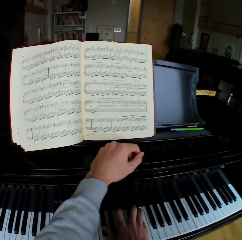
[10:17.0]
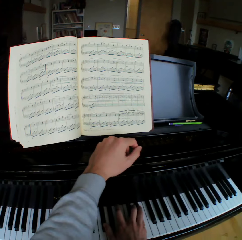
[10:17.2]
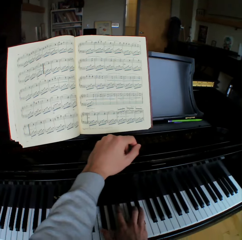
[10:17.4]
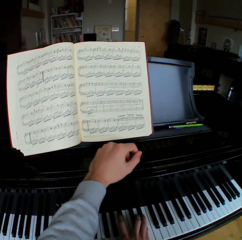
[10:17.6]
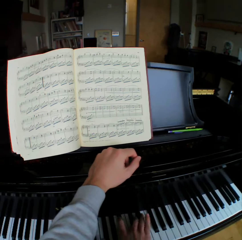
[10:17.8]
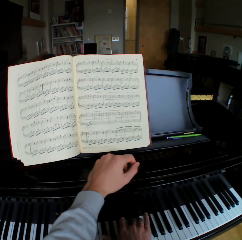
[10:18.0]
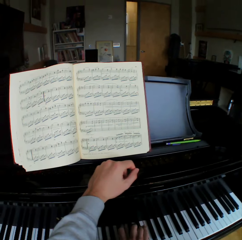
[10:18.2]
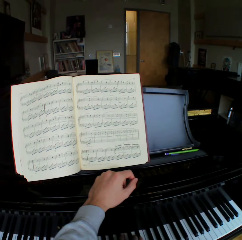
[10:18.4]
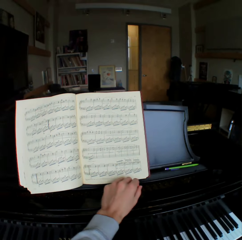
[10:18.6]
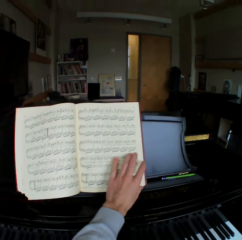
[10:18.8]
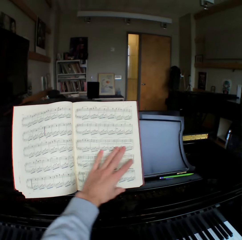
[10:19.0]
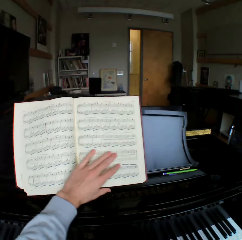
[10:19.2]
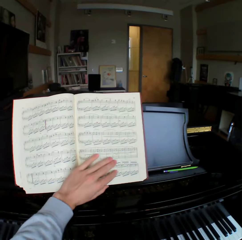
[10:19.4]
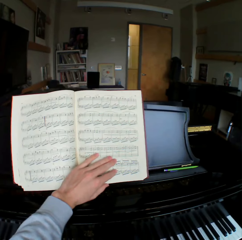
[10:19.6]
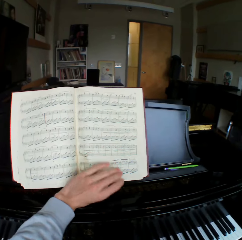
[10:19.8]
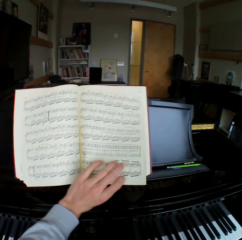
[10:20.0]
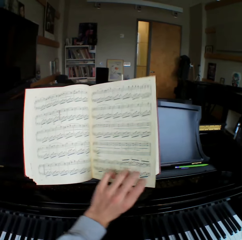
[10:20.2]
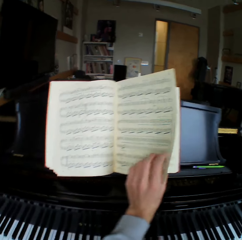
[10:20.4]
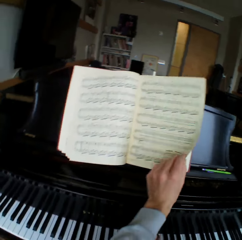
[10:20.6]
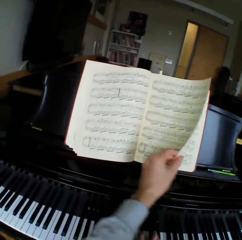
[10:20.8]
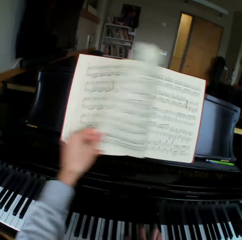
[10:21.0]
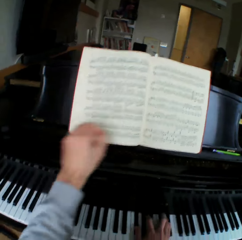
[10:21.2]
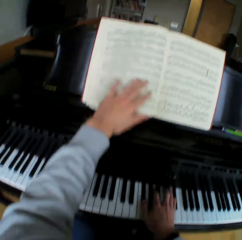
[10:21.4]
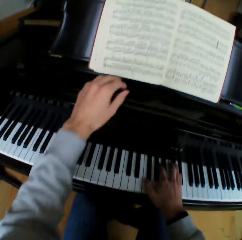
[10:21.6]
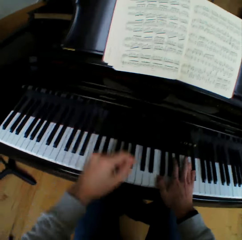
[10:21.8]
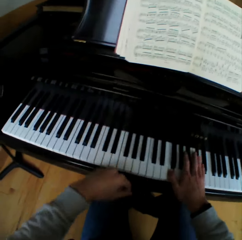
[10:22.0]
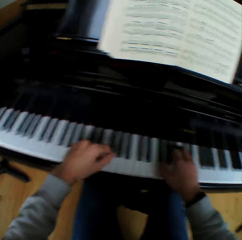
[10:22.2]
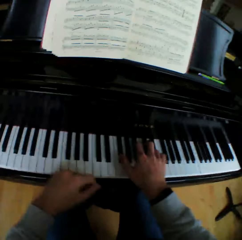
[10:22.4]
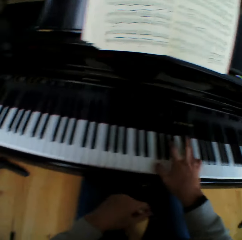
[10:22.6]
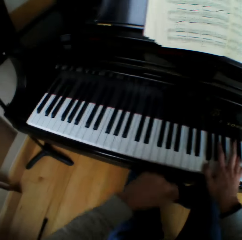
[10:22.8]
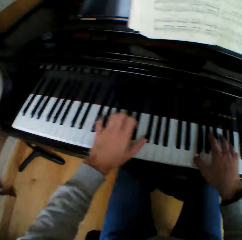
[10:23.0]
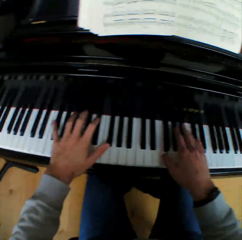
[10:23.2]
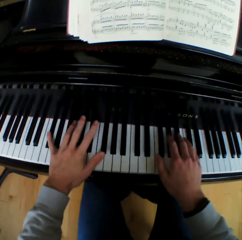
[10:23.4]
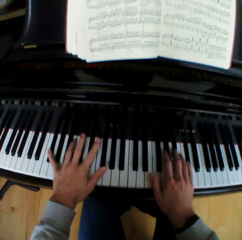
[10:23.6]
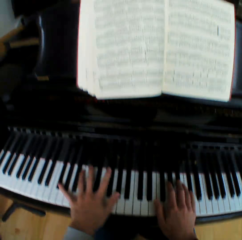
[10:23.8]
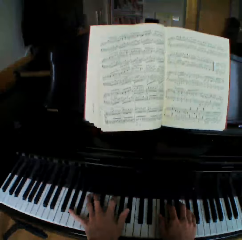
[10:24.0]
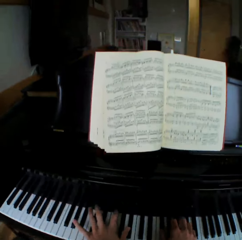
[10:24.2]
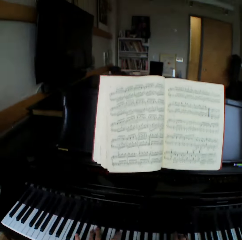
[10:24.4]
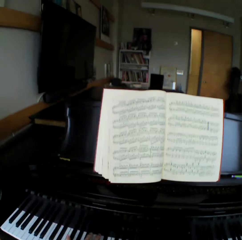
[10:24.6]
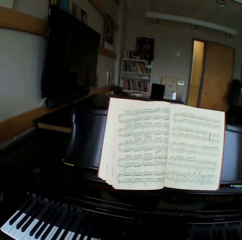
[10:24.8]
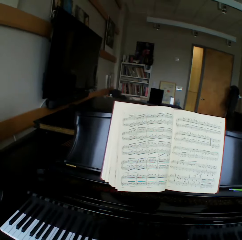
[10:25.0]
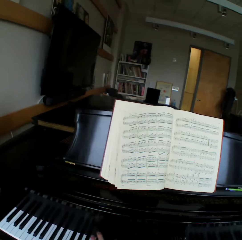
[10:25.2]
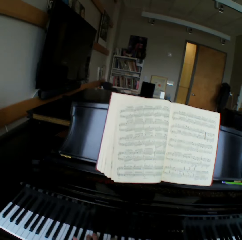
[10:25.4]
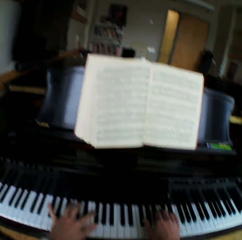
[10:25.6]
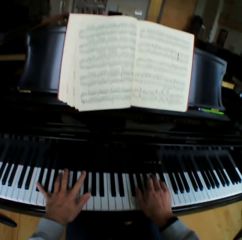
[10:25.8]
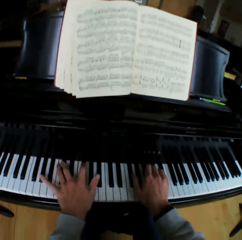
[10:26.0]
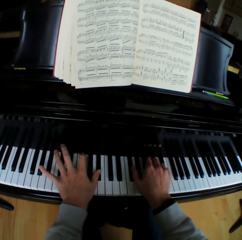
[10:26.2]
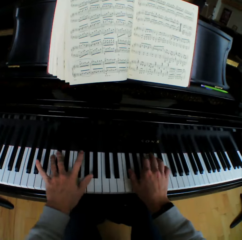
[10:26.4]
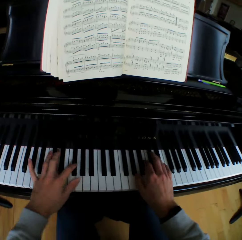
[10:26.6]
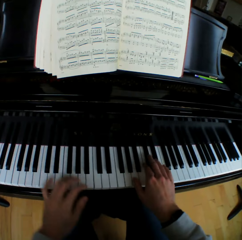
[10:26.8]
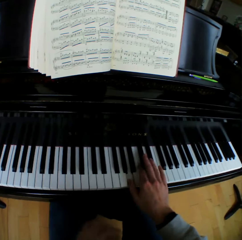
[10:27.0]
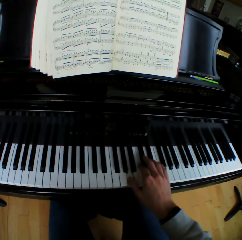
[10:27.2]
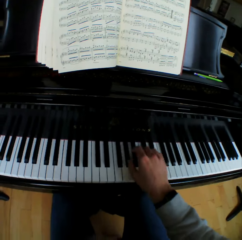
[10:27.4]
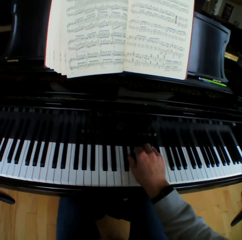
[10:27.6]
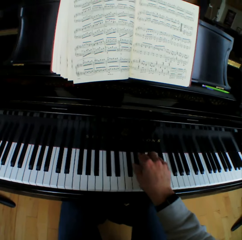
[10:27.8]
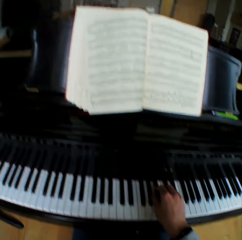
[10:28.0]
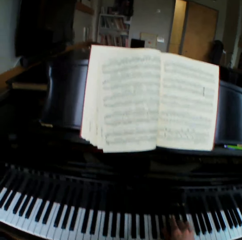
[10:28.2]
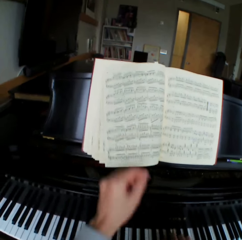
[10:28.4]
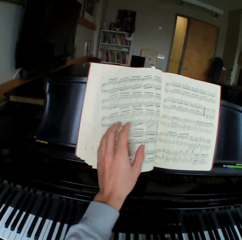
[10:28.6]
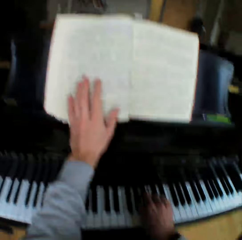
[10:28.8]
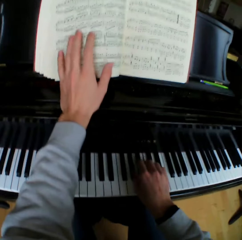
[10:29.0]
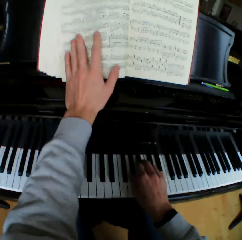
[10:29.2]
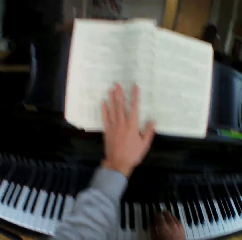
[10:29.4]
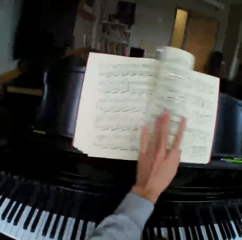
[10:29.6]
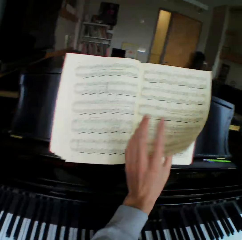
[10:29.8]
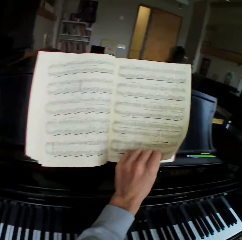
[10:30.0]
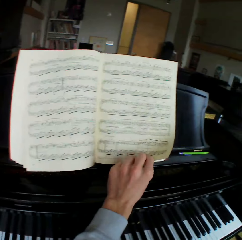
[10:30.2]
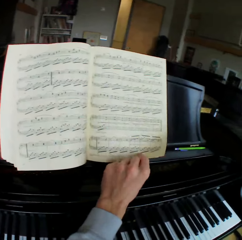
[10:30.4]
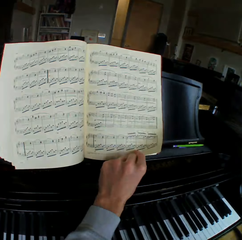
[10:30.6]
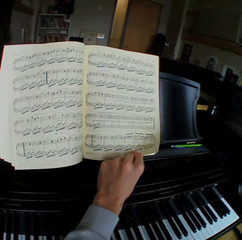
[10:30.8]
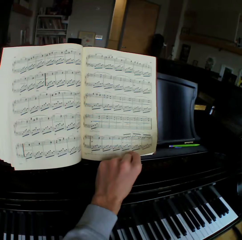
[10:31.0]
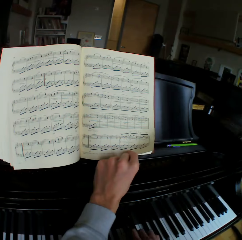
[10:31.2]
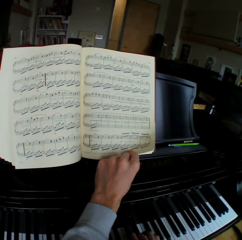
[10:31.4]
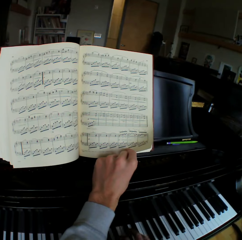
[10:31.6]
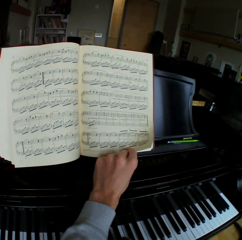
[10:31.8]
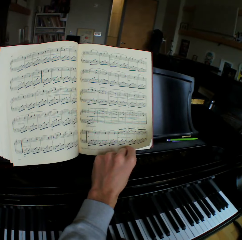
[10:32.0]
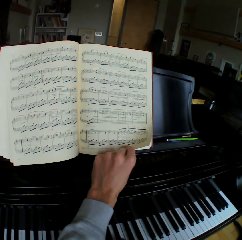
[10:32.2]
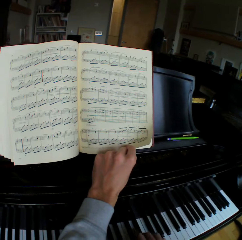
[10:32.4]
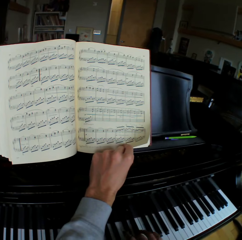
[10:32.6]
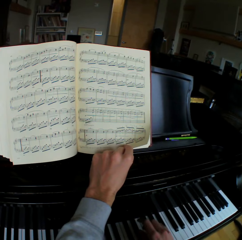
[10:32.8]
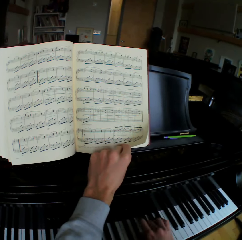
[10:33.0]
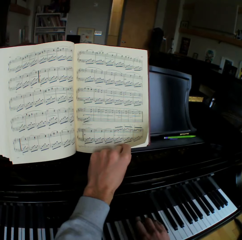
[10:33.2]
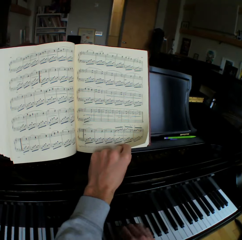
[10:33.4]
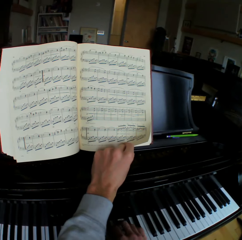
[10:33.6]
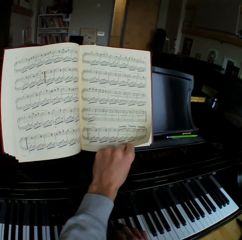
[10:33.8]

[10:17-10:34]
The camera wearer flips a music note sheet to the left with his left hand. He swings his left hand. He plays the piano with both hands. He looks at the hymn book. He looks at the piano. He places his left hand on his left thigh and removes his left hand from the piano. He plays the piano with his right hand. He flips a music note sheet to the right with his left hand. He holds the music note sheet with his left hand. He looks at the hymn book. He plays the piano with his right hand.

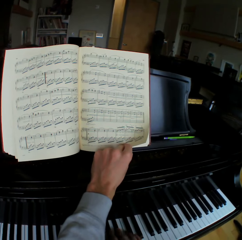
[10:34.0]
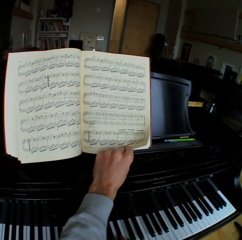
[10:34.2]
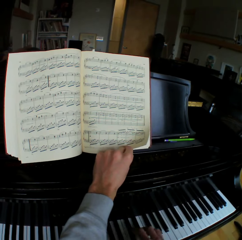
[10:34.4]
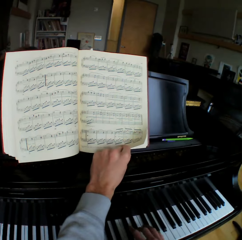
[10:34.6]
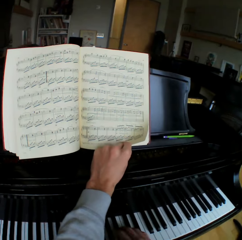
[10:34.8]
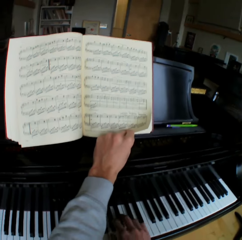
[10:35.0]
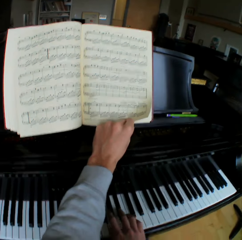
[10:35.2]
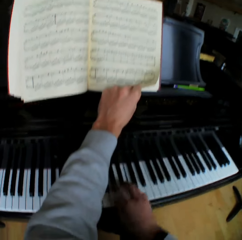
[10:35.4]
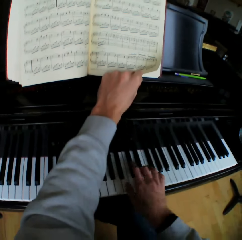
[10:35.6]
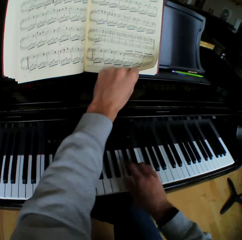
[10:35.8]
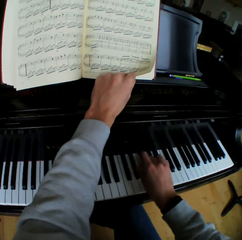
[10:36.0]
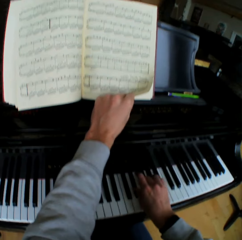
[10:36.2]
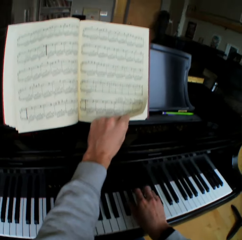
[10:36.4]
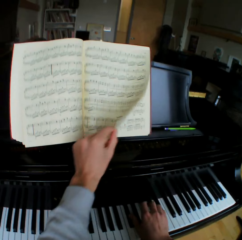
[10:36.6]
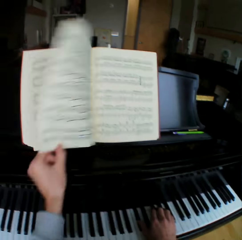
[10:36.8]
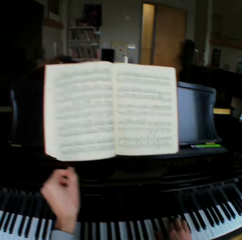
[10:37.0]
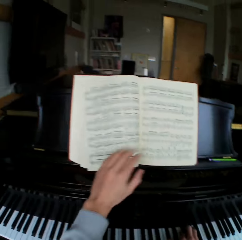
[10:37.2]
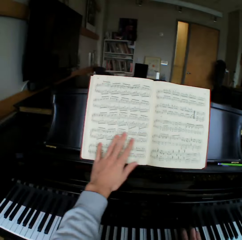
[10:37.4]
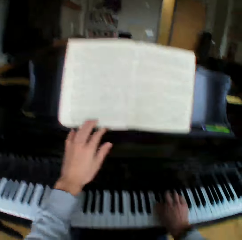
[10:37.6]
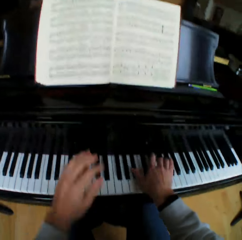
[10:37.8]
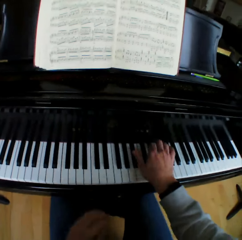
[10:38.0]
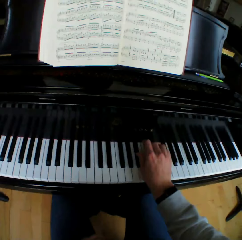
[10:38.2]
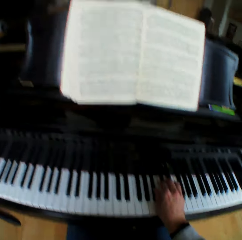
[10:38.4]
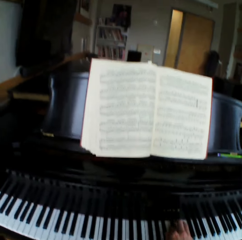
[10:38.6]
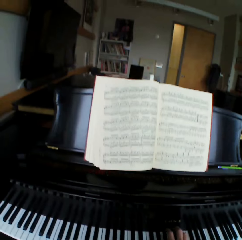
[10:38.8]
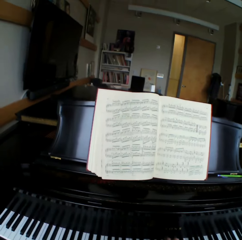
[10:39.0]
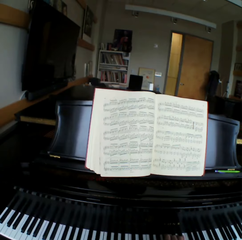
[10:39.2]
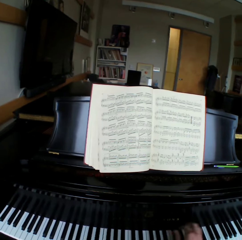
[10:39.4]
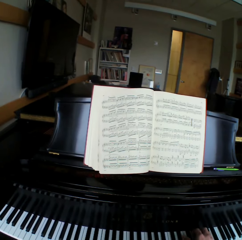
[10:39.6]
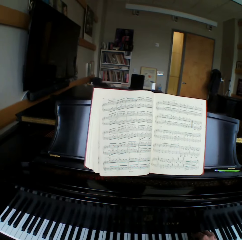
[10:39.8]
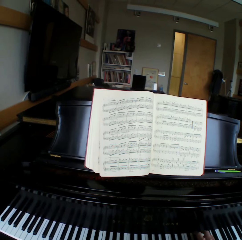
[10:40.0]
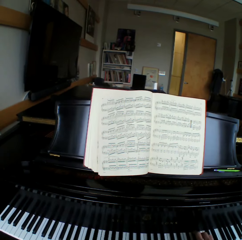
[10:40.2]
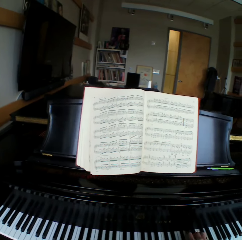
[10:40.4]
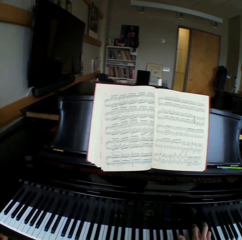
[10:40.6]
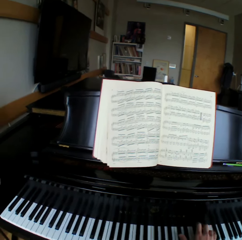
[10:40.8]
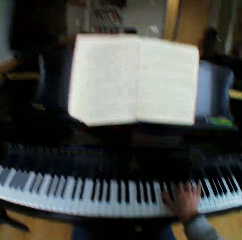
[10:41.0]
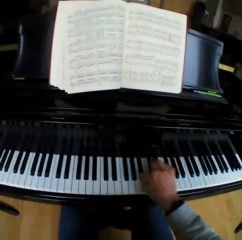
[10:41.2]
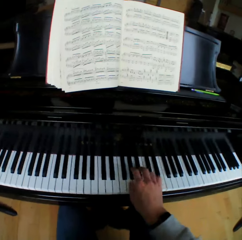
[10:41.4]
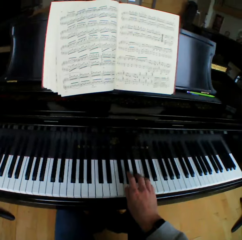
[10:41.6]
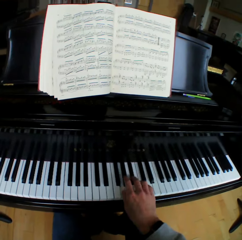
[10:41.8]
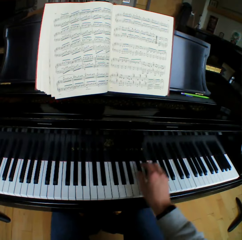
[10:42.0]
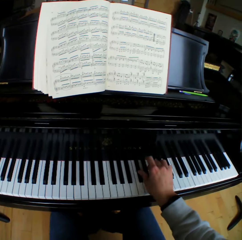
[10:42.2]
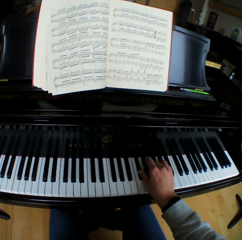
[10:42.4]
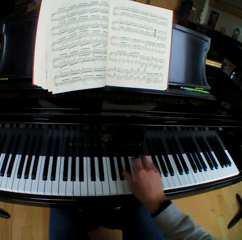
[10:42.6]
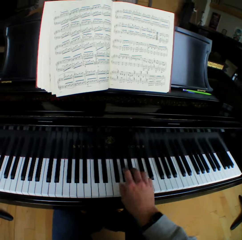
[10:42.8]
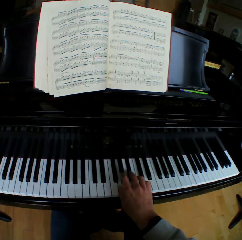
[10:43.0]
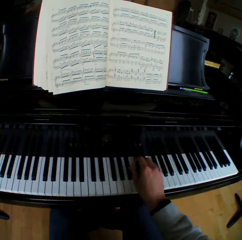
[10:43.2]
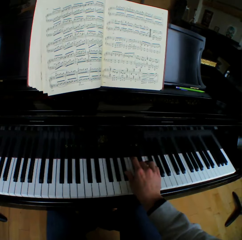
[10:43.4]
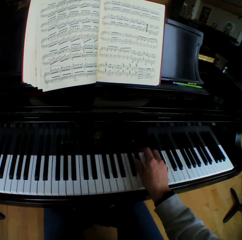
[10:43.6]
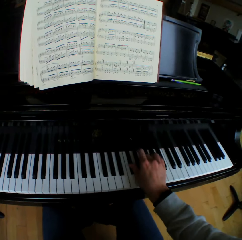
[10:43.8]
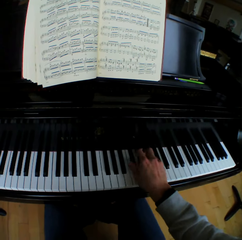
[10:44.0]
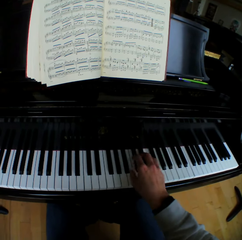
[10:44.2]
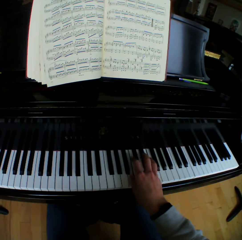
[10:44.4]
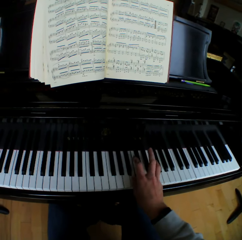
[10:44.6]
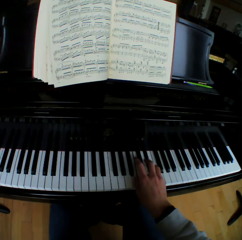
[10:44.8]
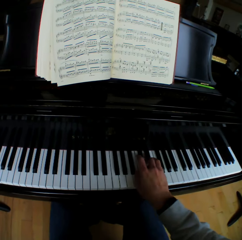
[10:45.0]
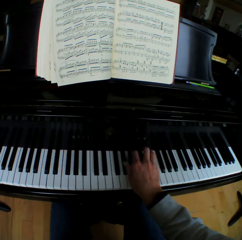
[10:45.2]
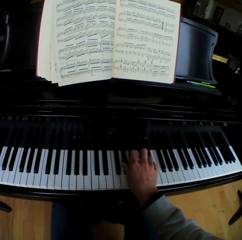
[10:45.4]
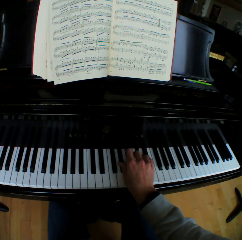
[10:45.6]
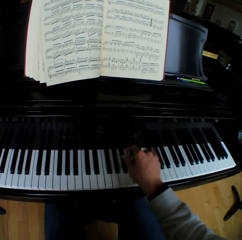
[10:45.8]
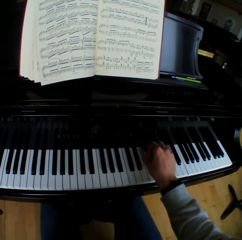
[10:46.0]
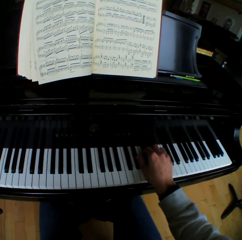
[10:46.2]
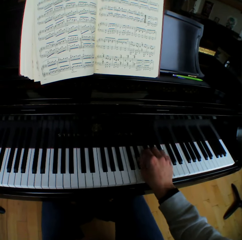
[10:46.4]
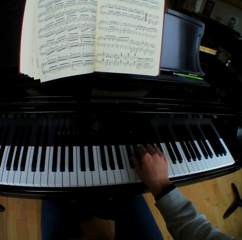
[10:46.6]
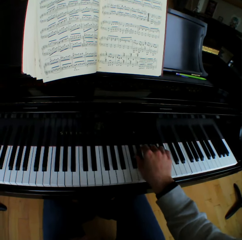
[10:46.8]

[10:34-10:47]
The camera wearer looks at the piano. He flips a music note sheet to the left with his left hand. He touches the page on the hymn book. He plays the piano with his right hand. He looks at the hymn book. He places his left hand on his left thigh. He looks at the piano.
